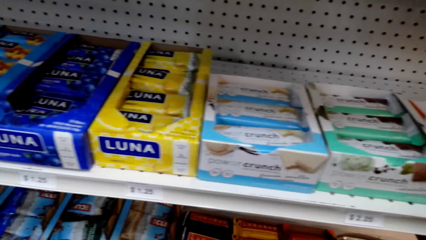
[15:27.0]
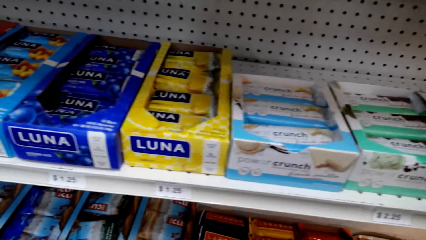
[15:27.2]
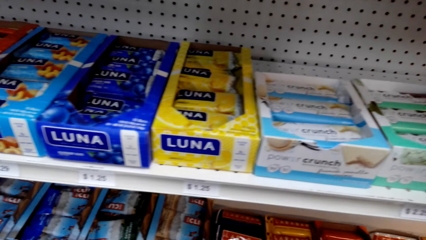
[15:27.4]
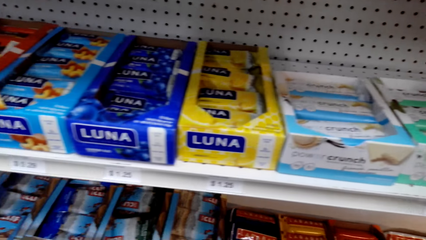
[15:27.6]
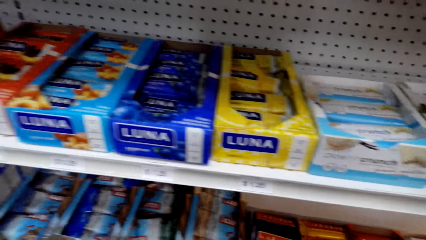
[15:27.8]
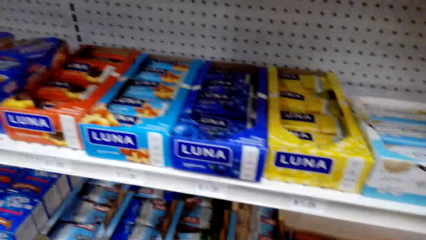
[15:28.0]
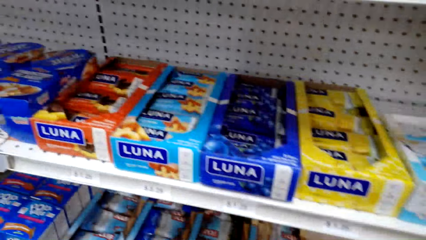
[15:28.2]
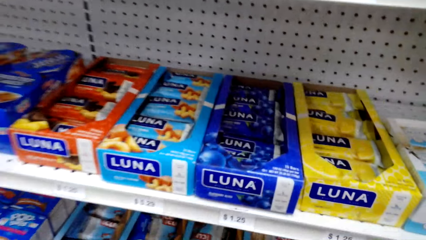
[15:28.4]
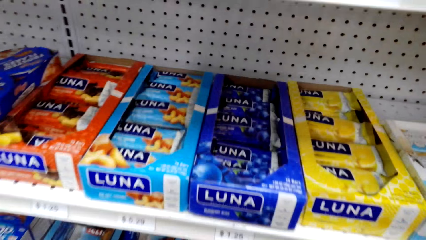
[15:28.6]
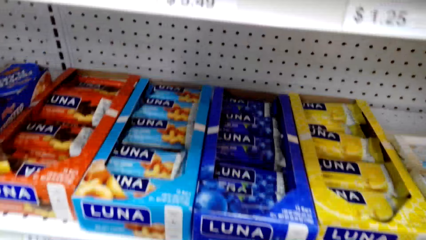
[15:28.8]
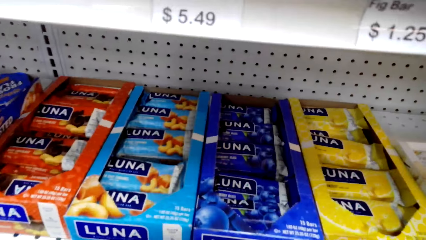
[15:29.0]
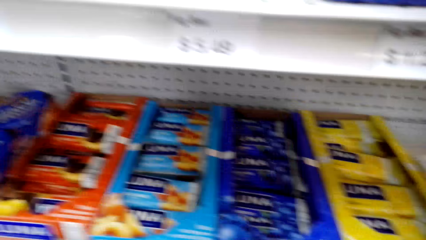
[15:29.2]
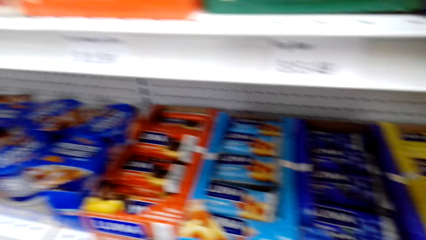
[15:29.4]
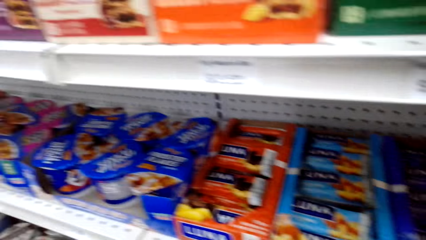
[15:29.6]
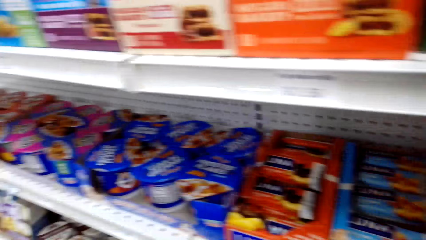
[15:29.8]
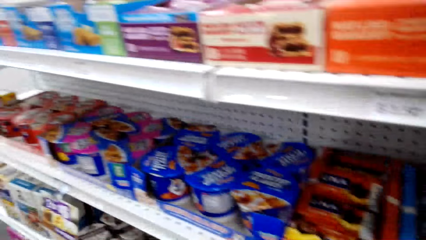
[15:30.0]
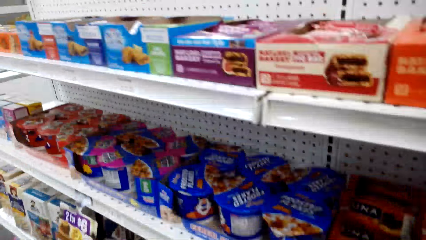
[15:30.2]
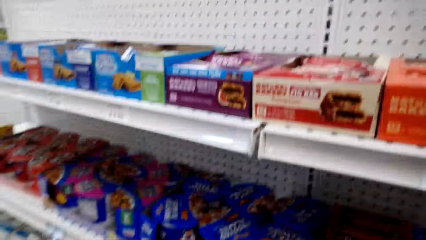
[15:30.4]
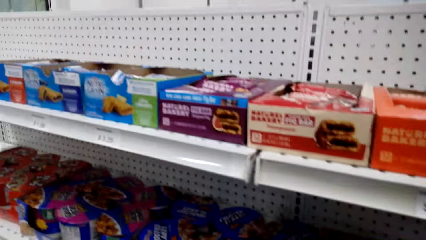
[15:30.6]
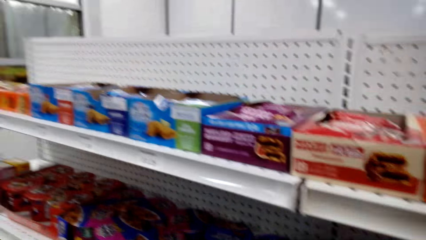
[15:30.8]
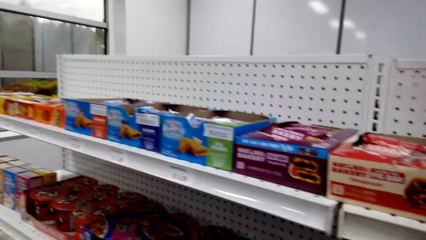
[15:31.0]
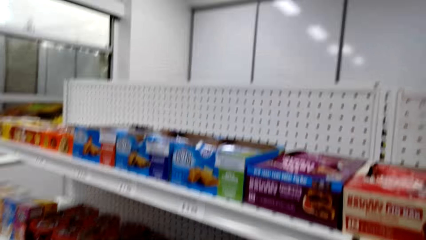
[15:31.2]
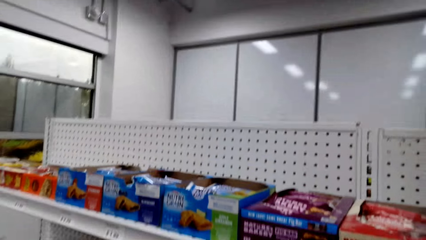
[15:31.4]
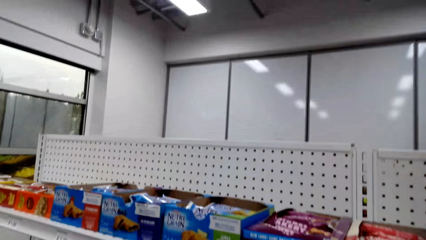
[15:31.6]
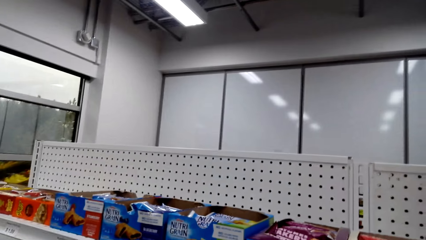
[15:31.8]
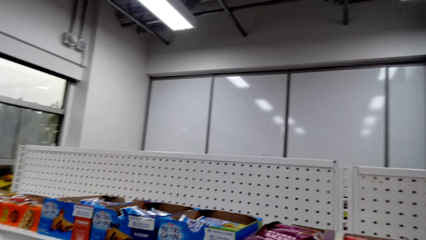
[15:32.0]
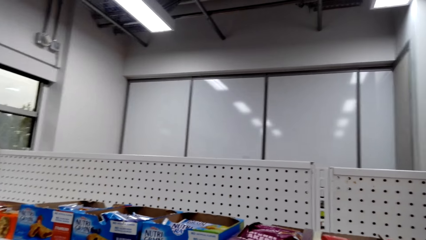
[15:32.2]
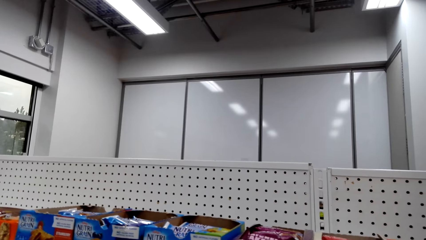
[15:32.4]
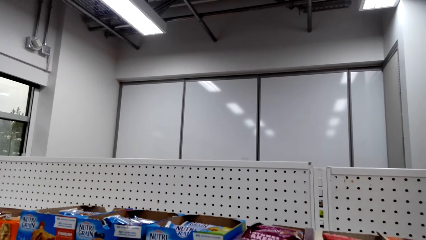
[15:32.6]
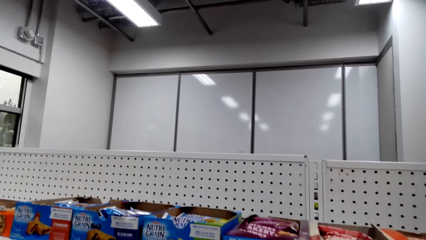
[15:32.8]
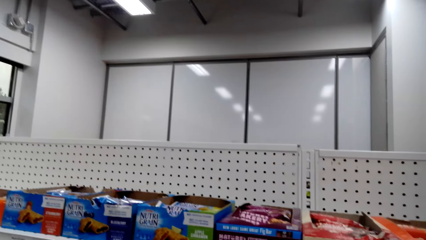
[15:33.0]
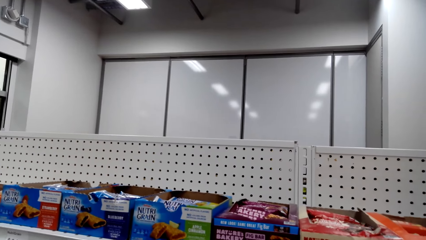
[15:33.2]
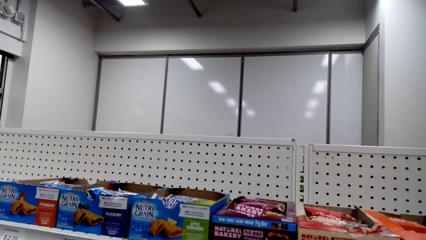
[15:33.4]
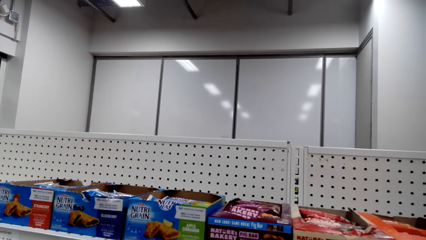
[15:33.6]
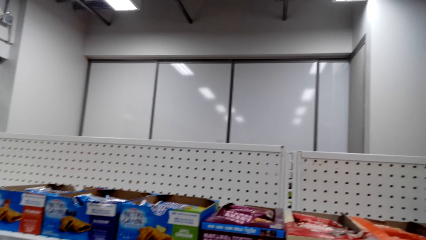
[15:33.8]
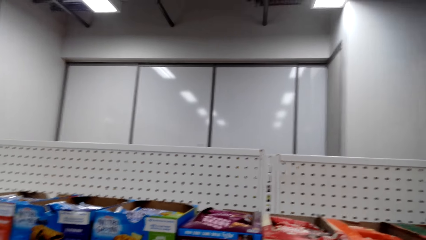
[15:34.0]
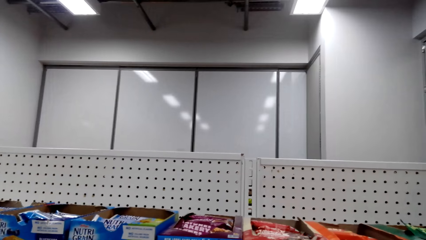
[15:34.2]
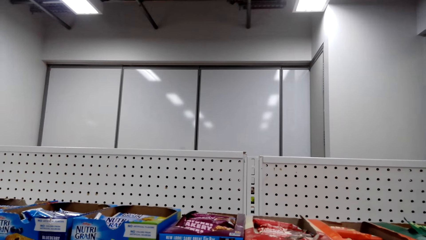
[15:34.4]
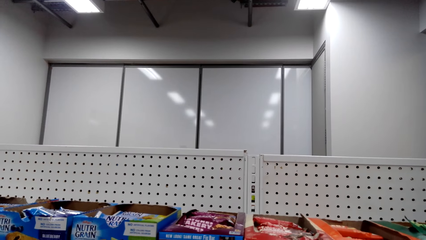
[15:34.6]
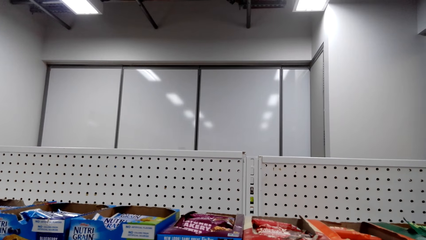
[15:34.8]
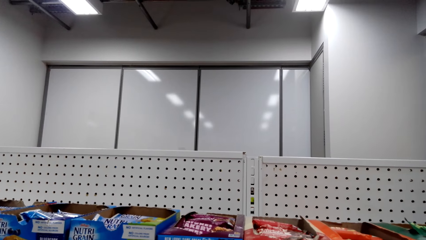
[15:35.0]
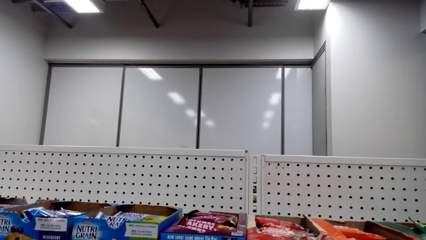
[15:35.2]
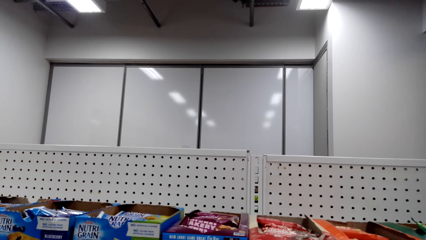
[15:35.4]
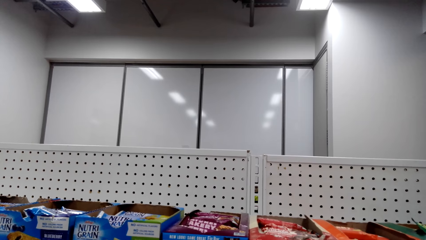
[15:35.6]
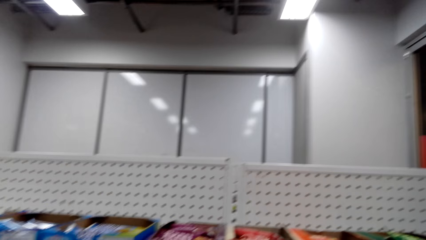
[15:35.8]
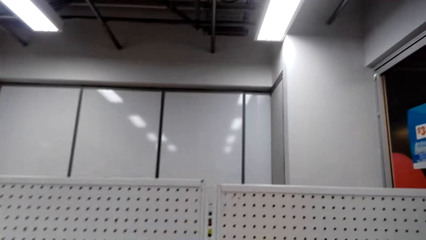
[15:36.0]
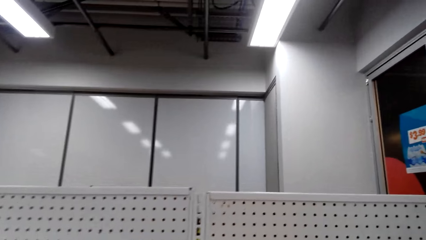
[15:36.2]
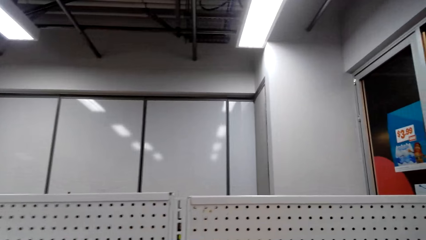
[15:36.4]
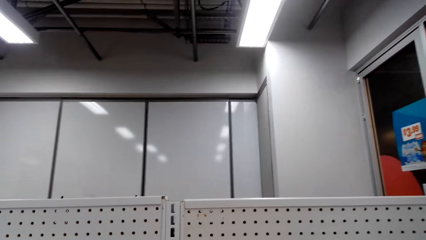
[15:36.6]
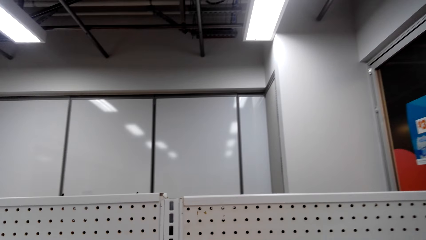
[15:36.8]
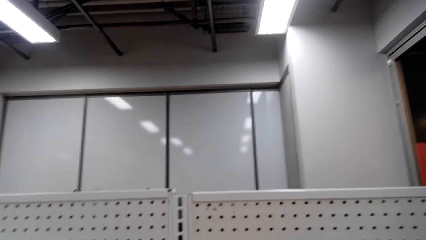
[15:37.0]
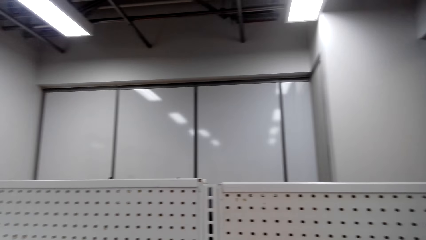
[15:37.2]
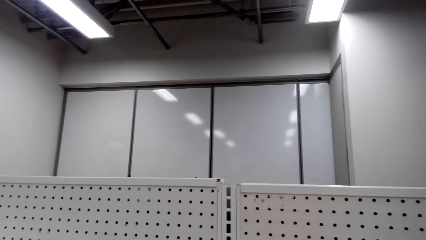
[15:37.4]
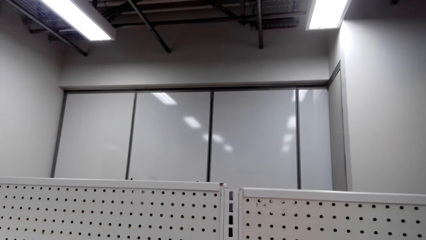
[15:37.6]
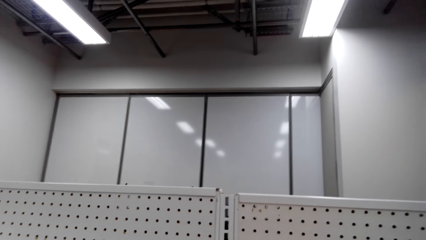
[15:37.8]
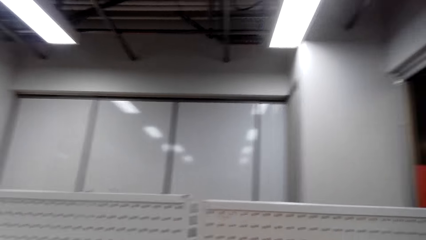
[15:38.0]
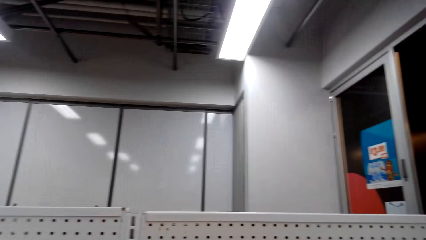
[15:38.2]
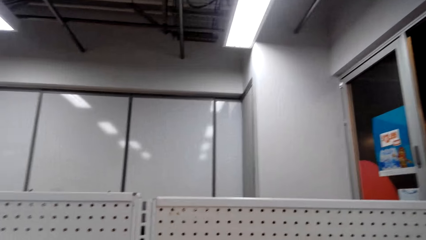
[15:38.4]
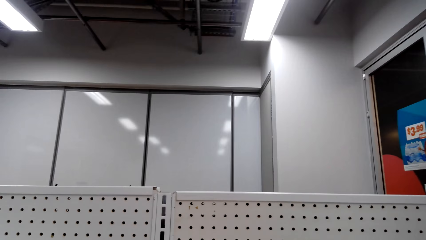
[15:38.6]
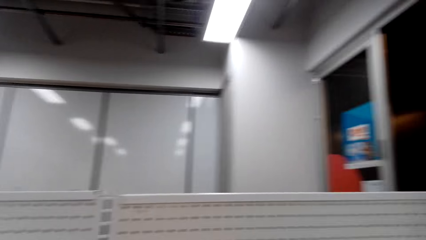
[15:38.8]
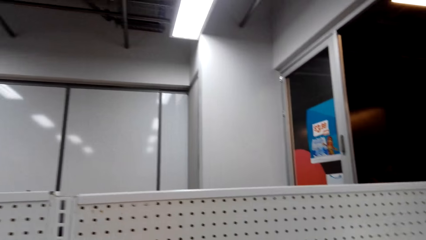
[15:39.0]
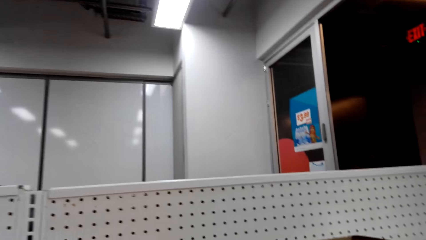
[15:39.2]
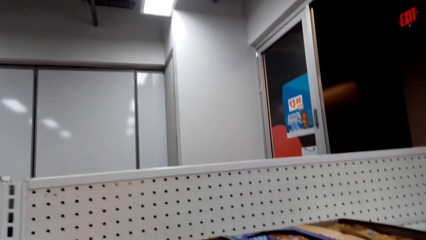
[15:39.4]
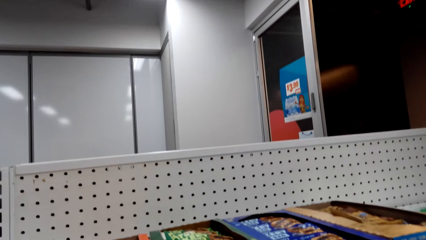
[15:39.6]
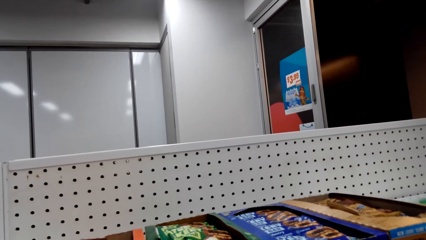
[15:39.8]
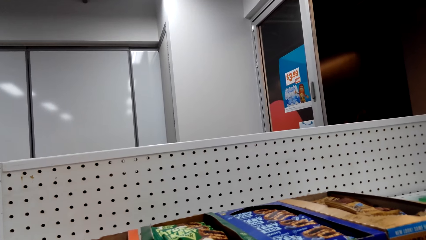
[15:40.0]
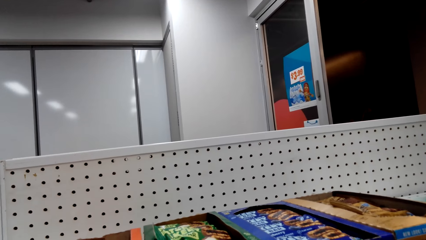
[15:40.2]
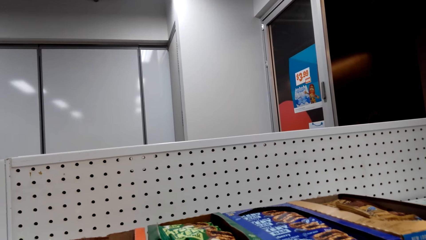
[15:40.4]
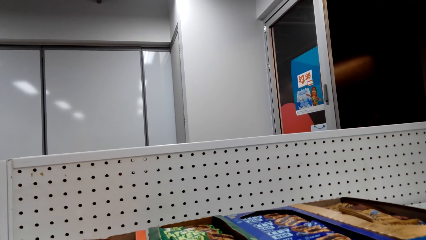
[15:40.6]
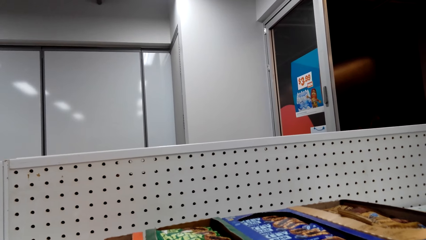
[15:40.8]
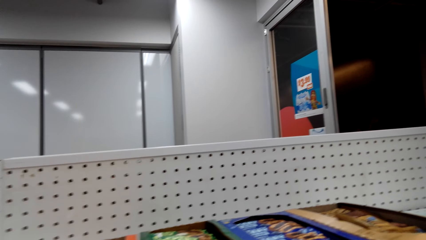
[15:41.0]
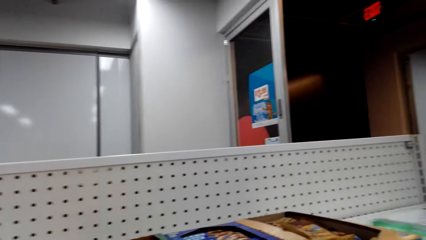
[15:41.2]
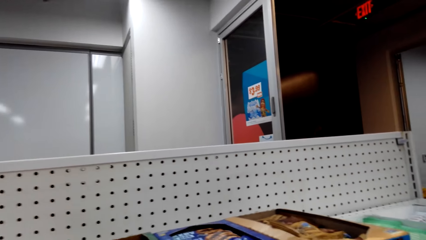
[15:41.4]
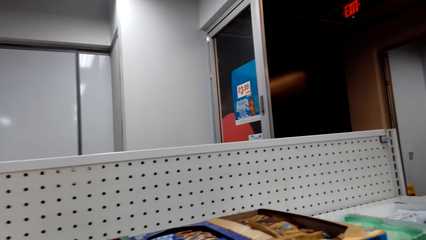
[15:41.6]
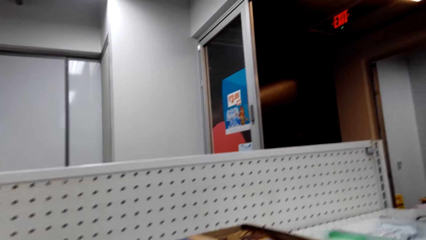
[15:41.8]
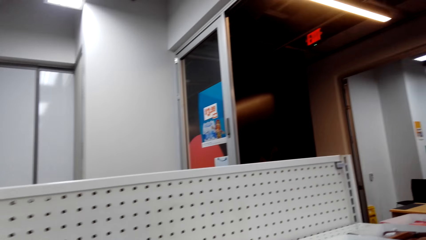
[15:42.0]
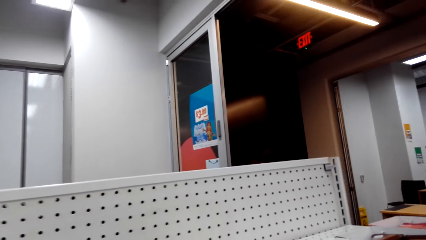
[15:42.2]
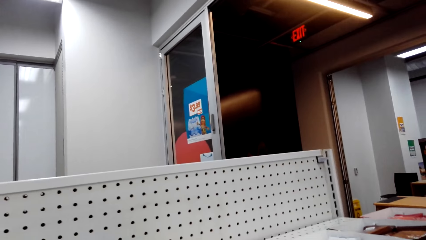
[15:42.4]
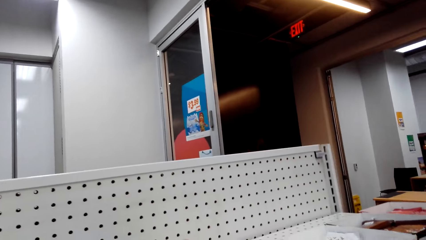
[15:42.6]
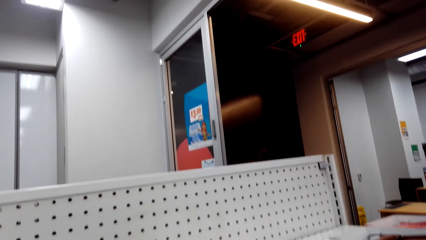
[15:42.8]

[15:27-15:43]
The camera wearer walks around a supermarket. They look around the supermarket. They stare at the boxes on the shelf. They walk around the supermarket.
